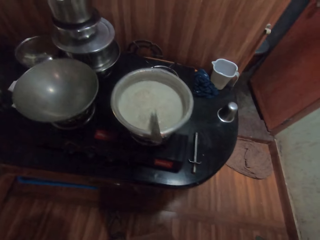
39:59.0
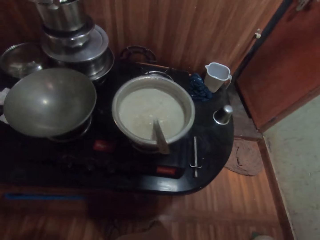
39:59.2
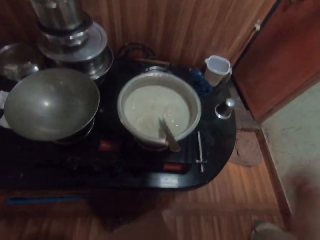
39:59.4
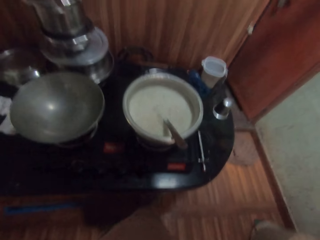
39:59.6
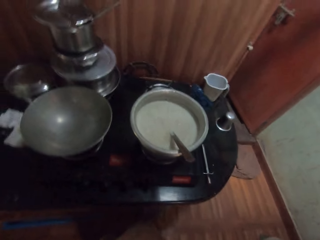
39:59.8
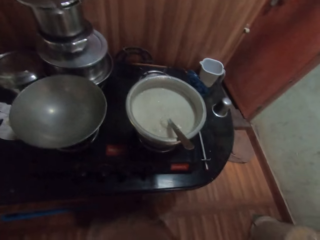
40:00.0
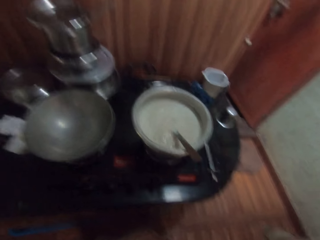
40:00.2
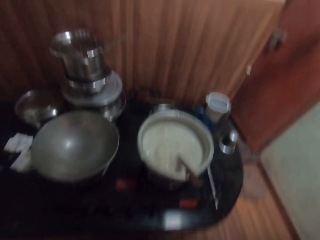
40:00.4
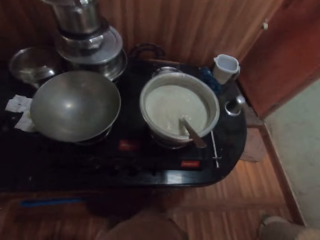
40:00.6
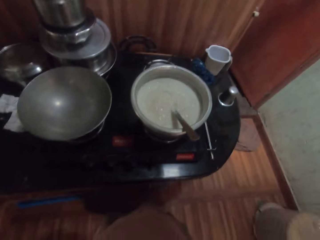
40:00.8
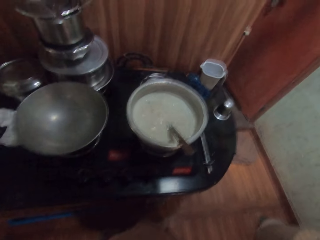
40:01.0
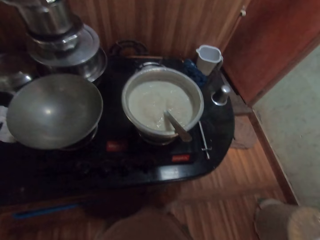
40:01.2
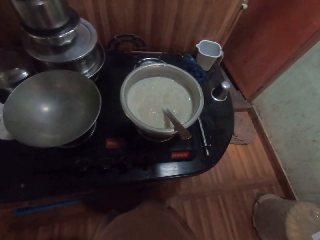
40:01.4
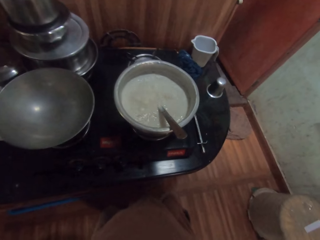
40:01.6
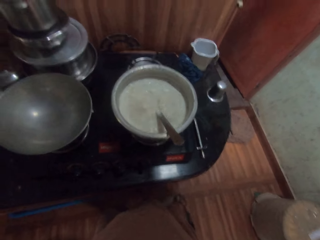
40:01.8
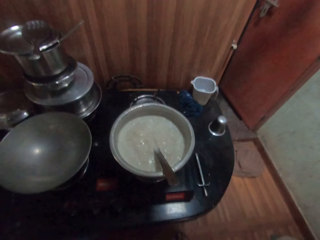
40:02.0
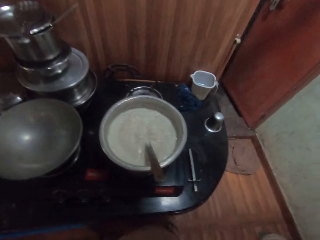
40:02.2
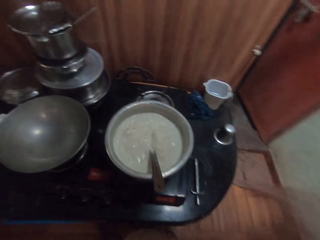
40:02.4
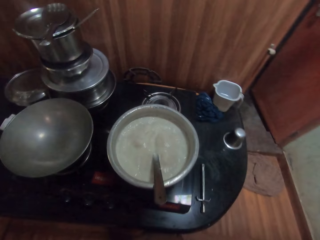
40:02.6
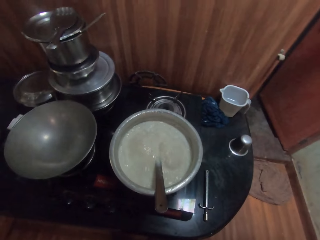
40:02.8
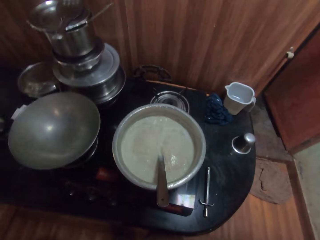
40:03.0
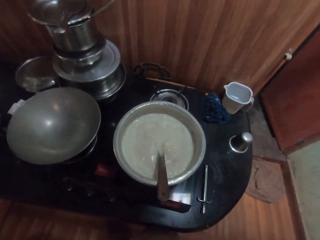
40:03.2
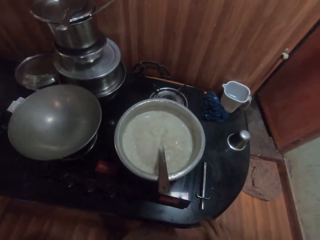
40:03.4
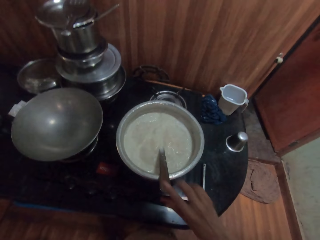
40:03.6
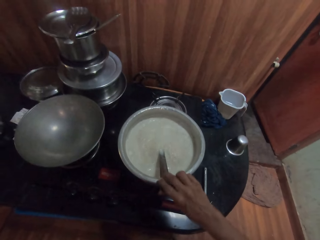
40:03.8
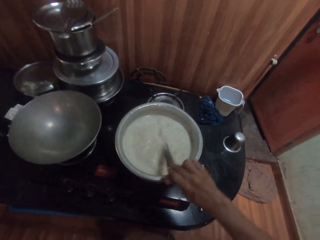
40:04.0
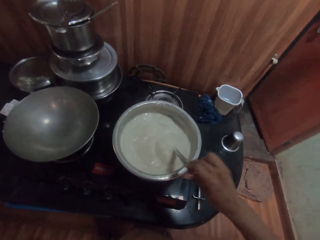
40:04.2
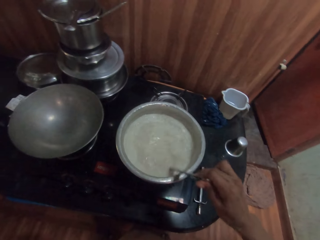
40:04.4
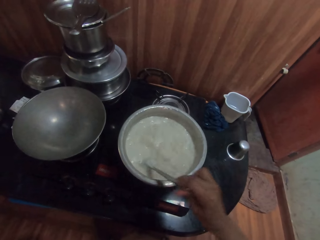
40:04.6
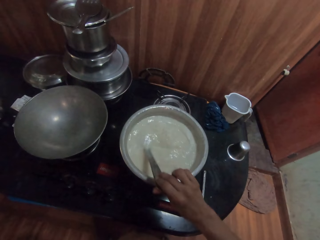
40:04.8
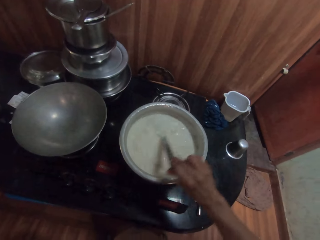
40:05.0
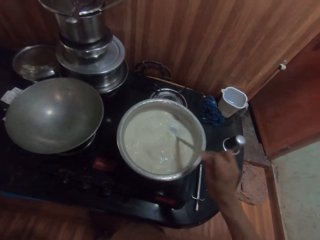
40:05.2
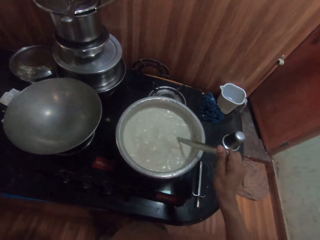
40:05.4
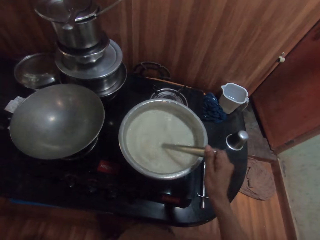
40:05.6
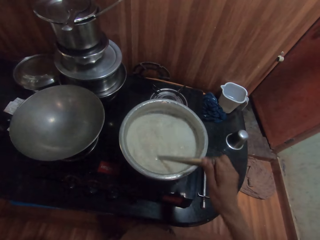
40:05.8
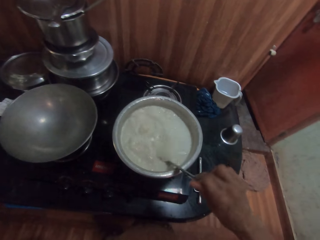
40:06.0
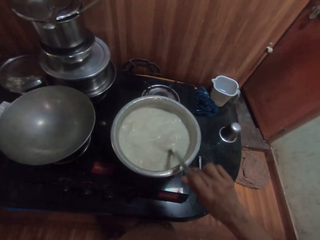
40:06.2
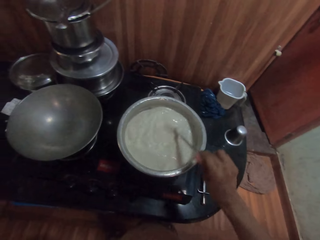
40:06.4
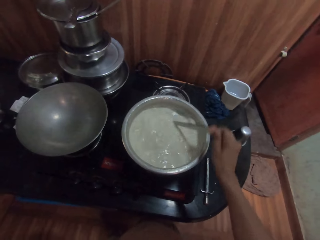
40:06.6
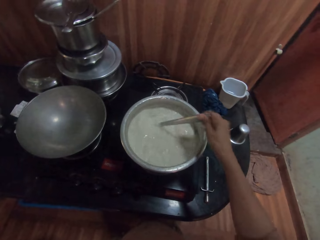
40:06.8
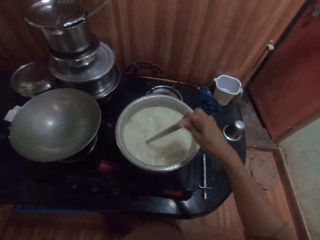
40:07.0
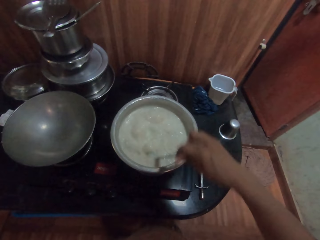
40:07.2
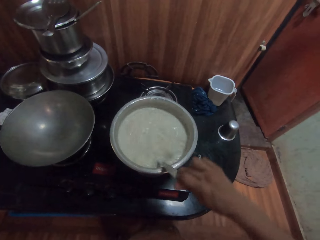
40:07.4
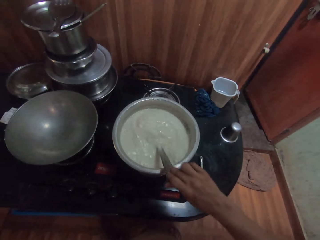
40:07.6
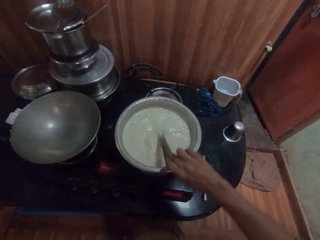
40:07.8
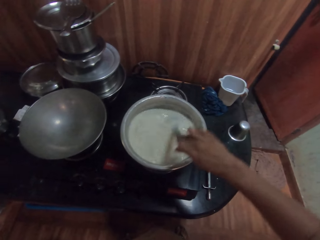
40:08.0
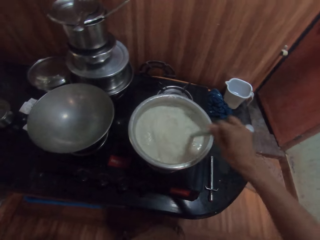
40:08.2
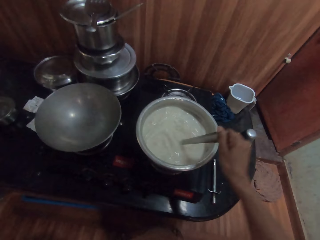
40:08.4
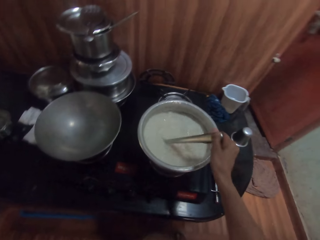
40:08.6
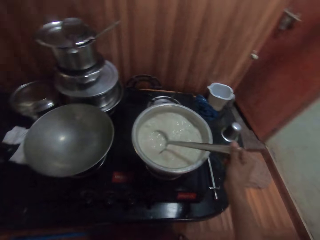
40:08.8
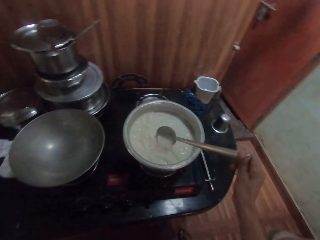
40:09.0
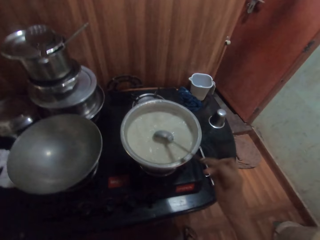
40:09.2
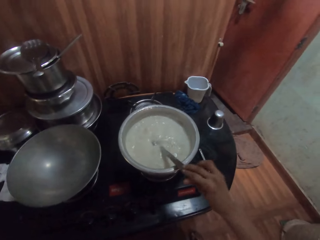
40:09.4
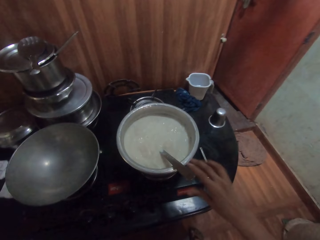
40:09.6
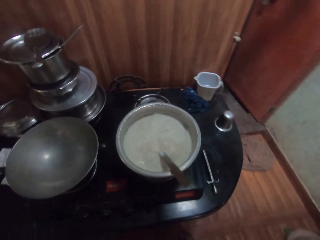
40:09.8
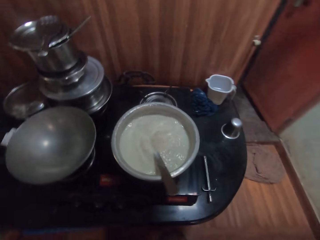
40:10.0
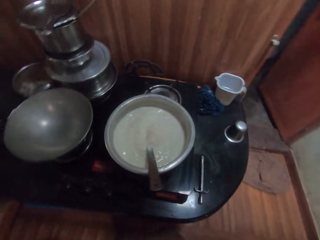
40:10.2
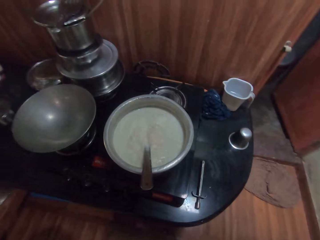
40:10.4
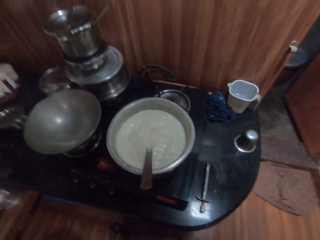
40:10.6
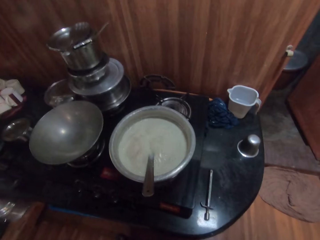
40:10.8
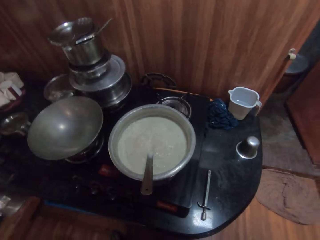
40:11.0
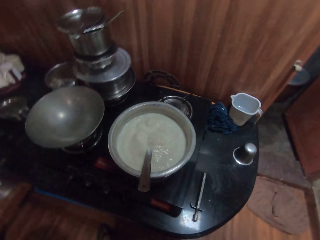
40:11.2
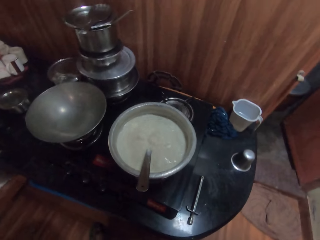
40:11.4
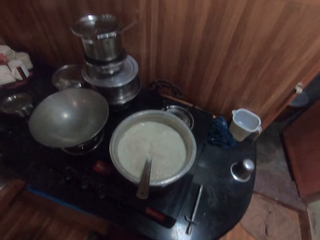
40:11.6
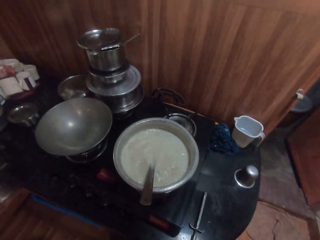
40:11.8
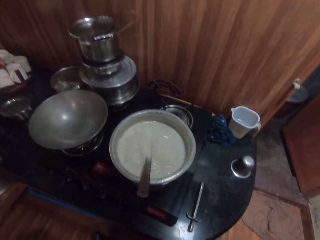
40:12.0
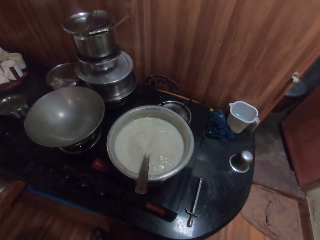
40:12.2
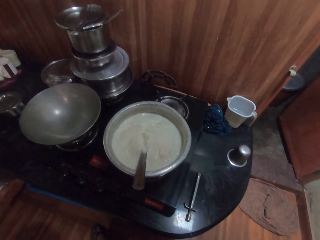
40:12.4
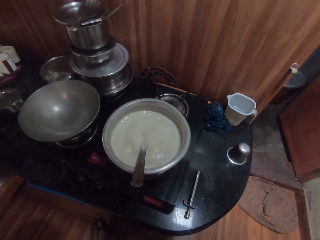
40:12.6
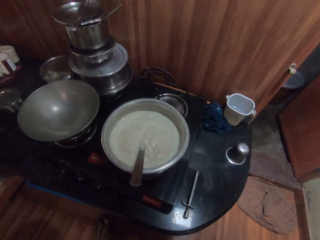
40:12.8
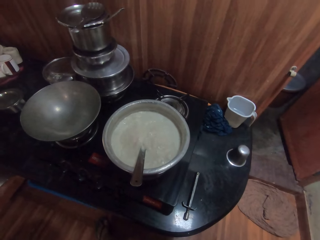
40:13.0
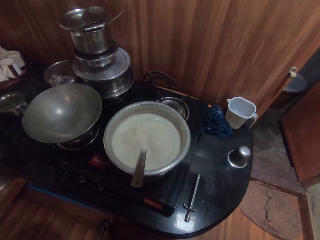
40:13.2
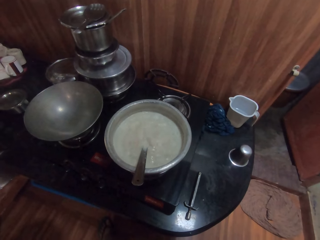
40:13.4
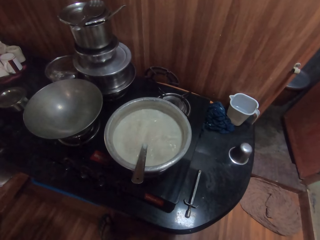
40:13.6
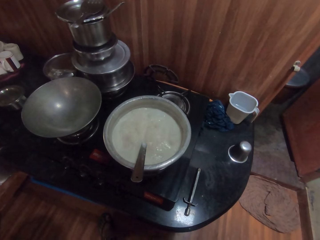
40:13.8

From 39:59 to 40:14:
The camera wearer lifts the hand up to the camera. She scratches her head with her right hand. She moves the hand down. She stirs the cow milk in the pot on the gas cooker with the spoon in her right hand. She holds the spoon. She holds the spoon again. She places the spoon in her right hand in the pot on the gas cooker.

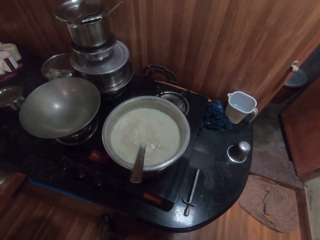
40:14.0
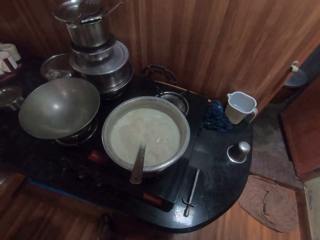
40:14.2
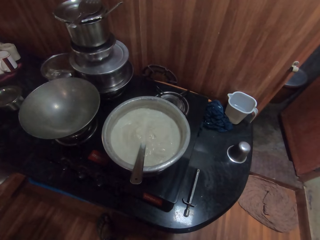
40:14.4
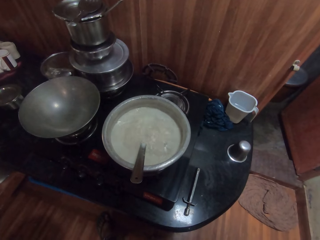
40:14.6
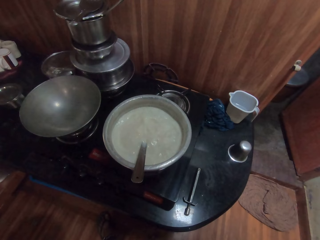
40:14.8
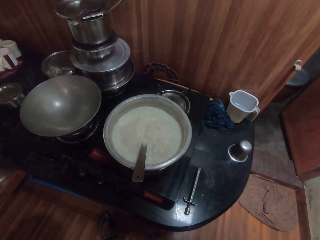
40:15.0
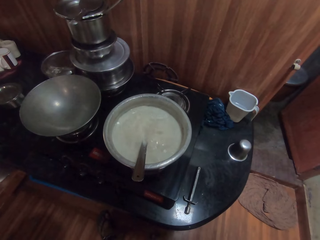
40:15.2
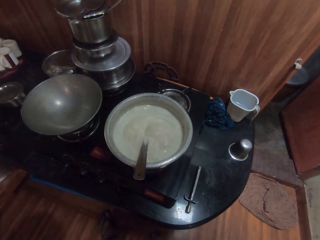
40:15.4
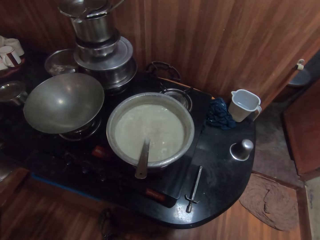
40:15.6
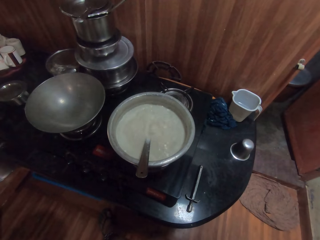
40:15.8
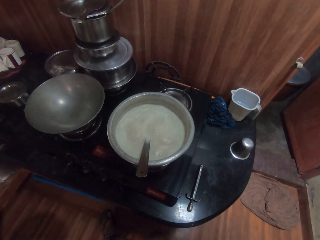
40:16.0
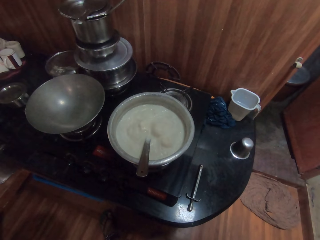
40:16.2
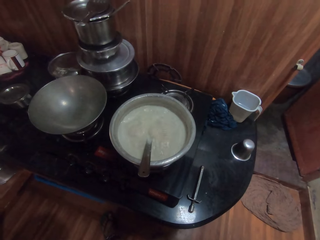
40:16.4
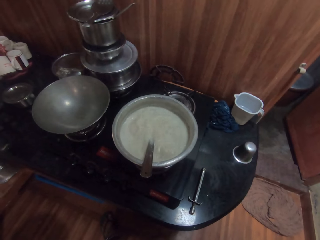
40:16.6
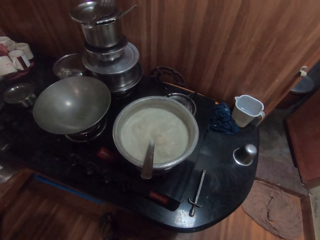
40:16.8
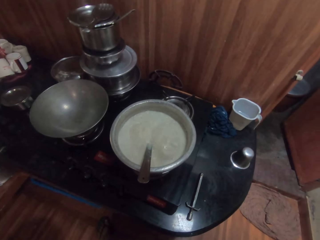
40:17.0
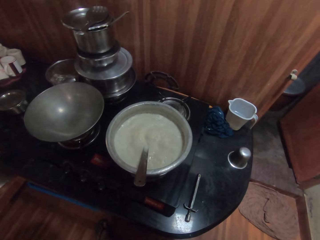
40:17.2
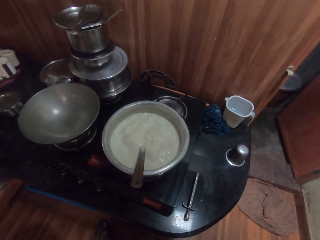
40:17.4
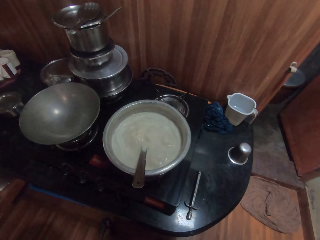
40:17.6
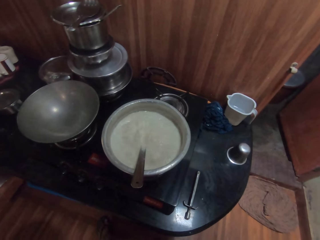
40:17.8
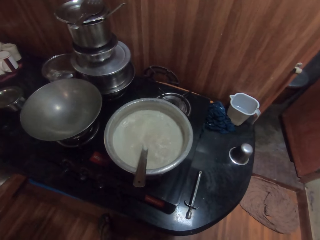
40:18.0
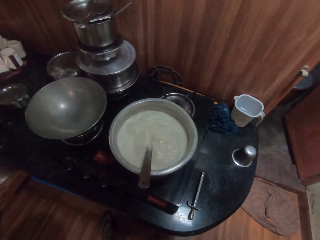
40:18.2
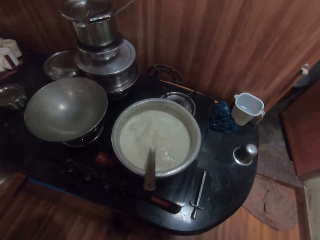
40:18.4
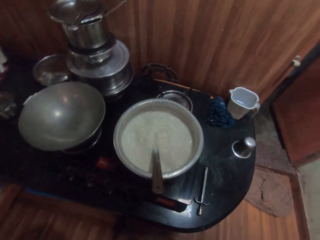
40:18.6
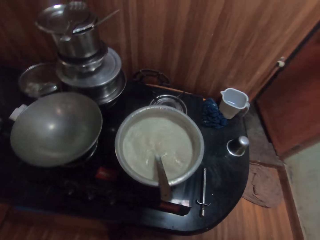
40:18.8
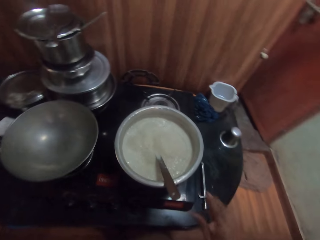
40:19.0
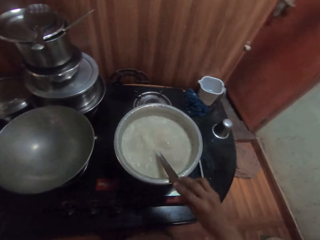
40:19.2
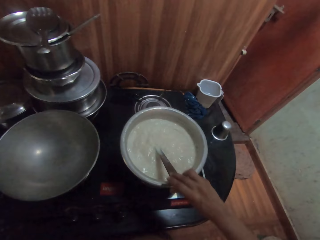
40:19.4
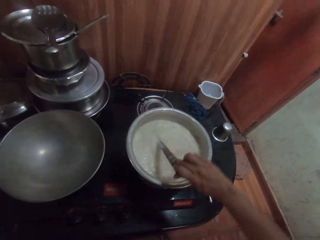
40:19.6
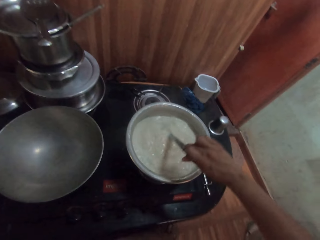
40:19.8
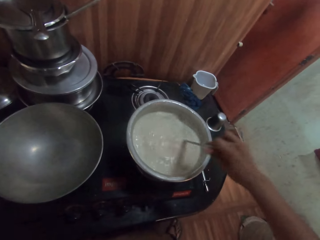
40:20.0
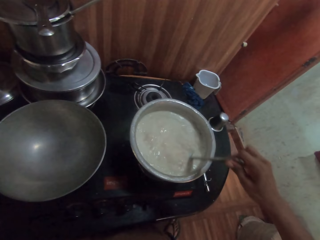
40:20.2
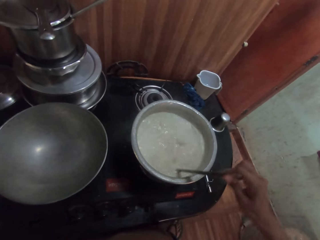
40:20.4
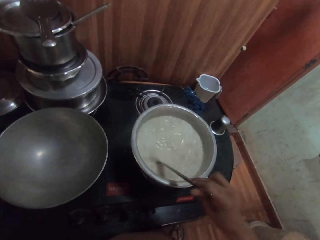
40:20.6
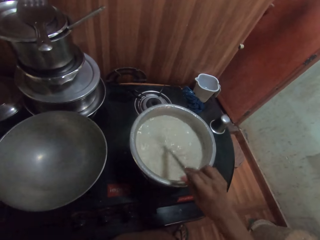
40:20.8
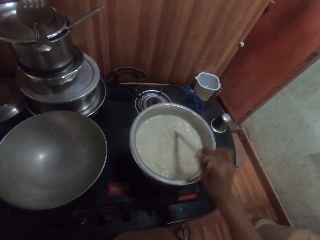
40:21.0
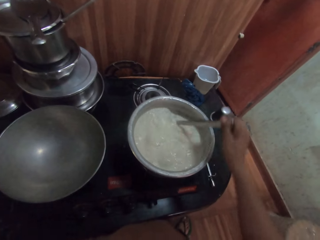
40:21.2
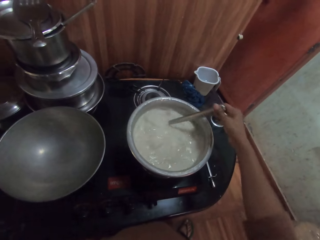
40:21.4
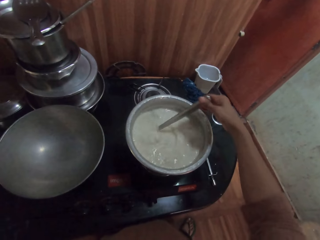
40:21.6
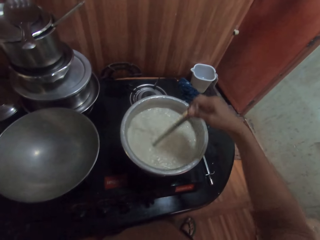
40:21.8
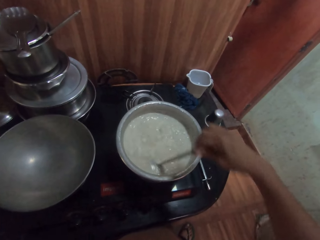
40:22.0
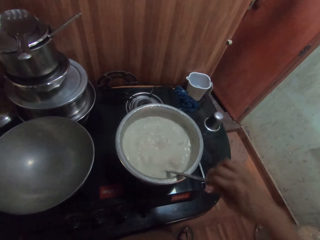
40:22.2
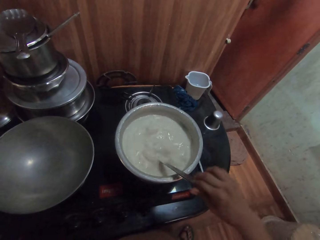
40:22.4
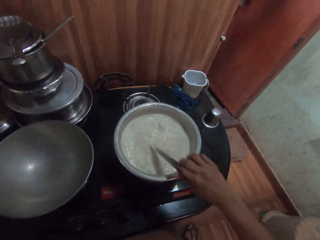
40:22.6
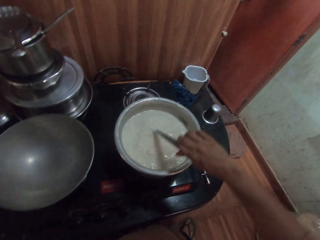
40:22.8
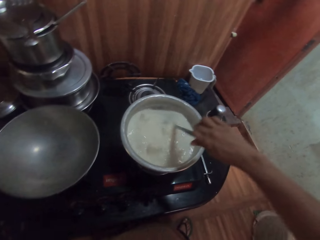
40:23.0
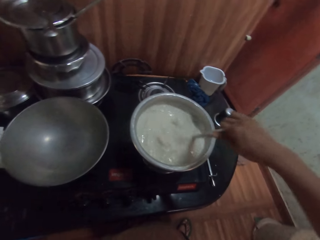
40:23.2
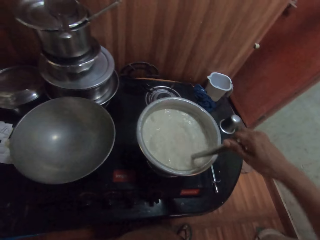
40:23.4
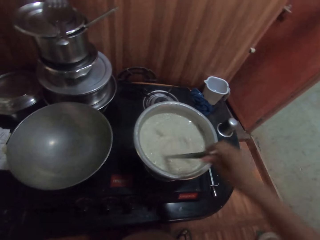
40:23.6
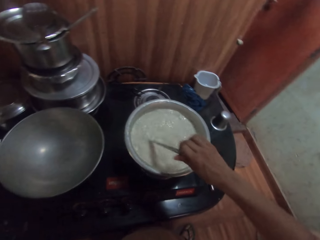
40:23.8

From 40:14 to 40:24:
The camera wearer stirs the cow milk in the pot on the gas cooker with the spoon in her right hand. She holds the spoon.
